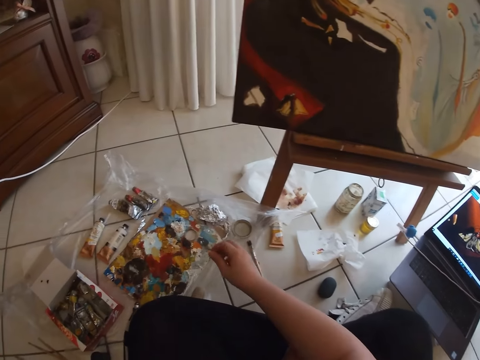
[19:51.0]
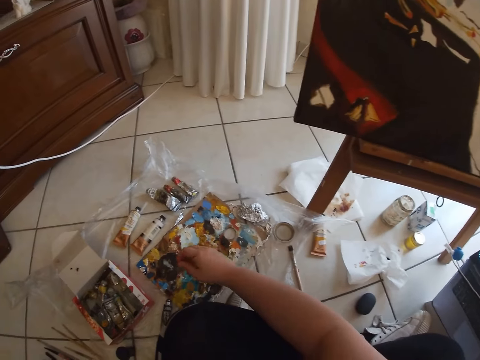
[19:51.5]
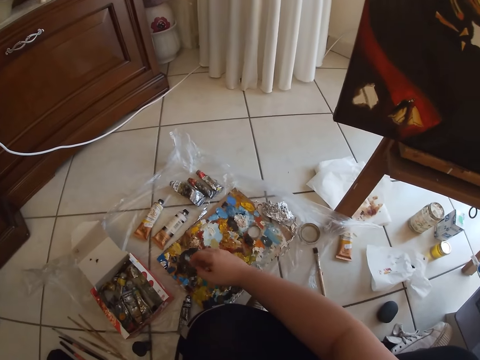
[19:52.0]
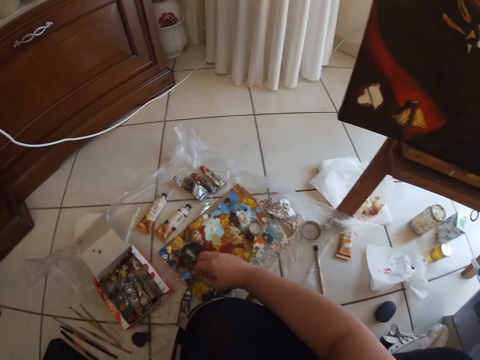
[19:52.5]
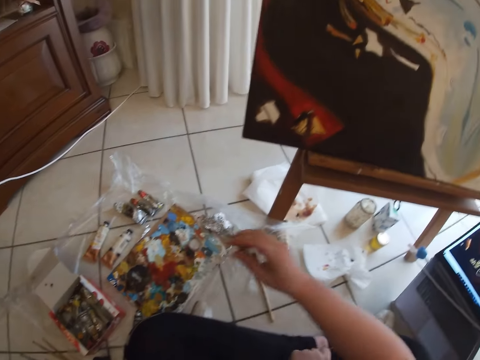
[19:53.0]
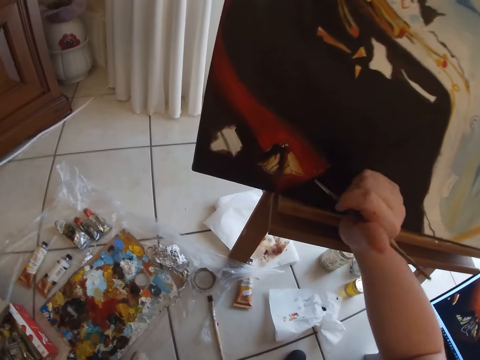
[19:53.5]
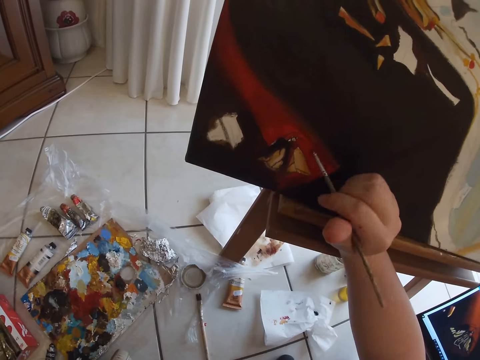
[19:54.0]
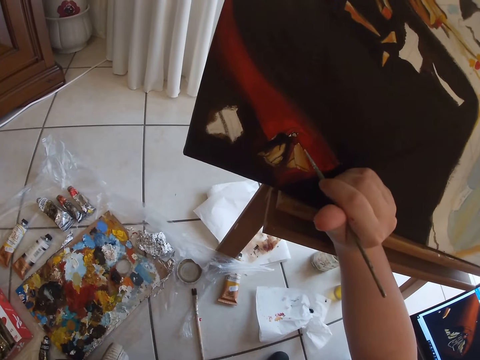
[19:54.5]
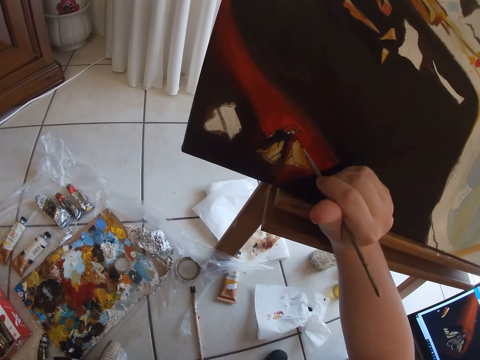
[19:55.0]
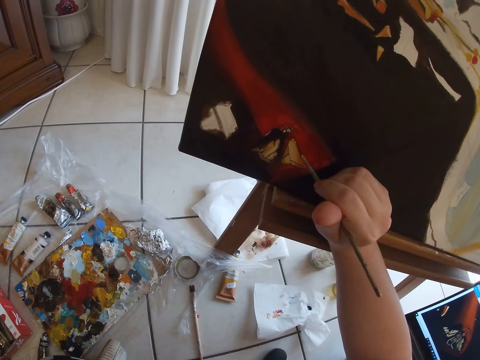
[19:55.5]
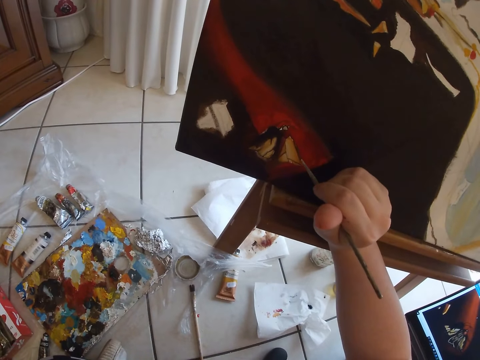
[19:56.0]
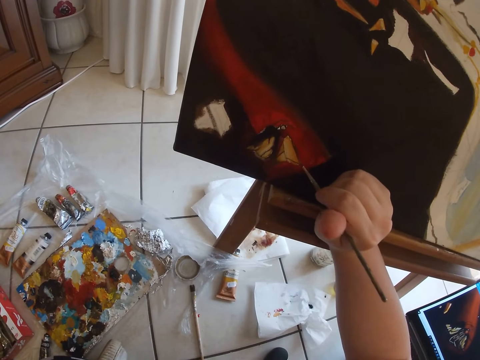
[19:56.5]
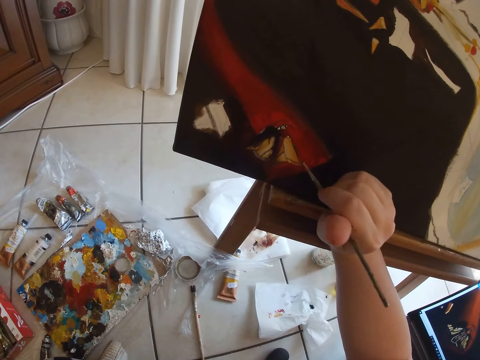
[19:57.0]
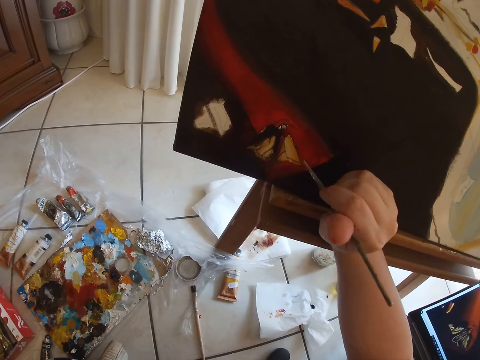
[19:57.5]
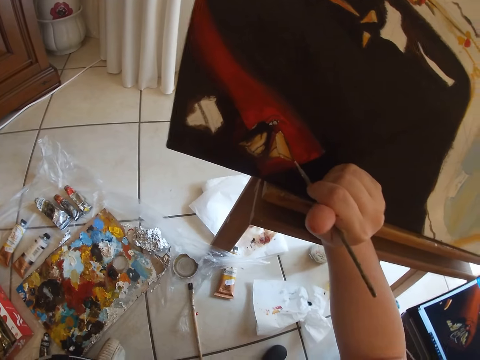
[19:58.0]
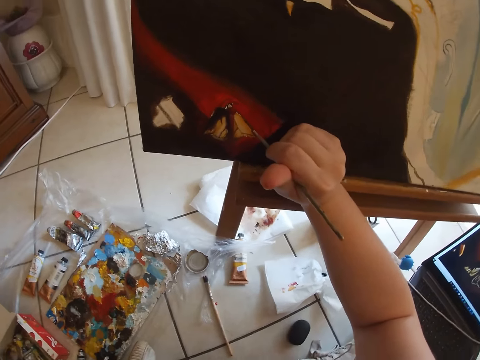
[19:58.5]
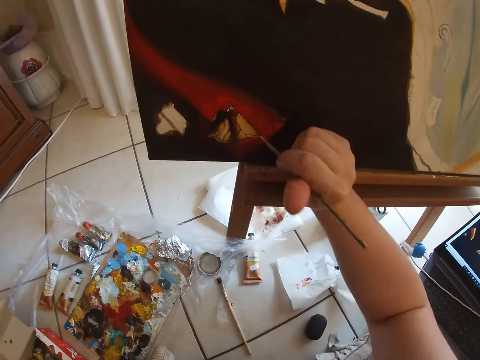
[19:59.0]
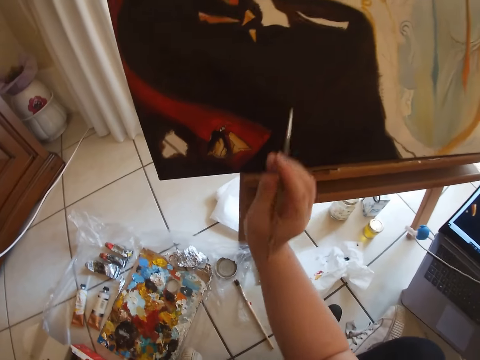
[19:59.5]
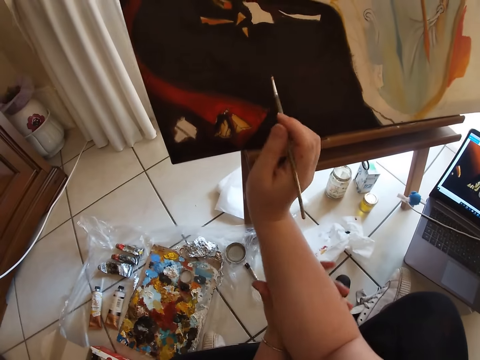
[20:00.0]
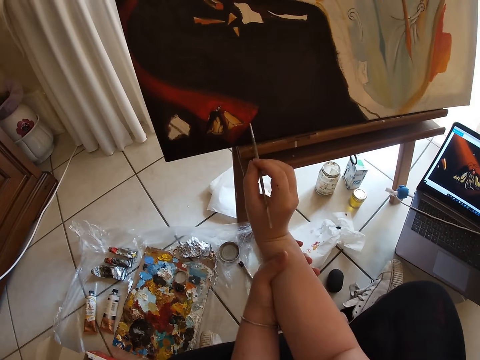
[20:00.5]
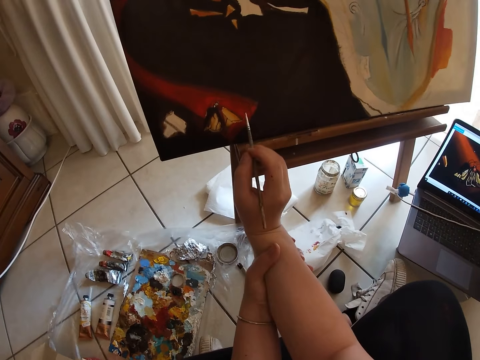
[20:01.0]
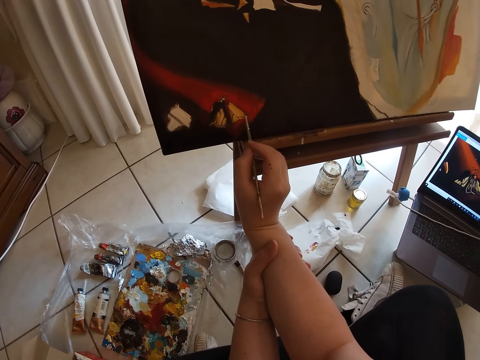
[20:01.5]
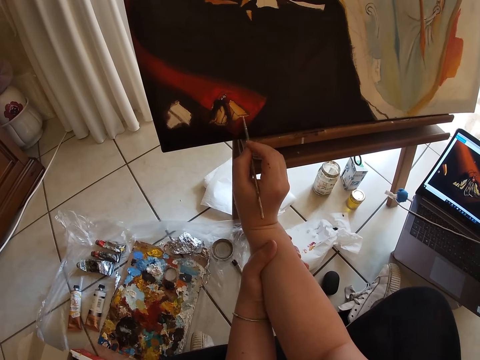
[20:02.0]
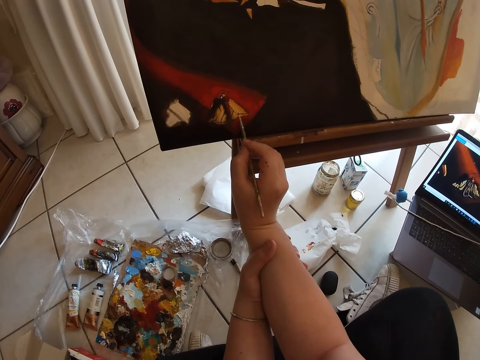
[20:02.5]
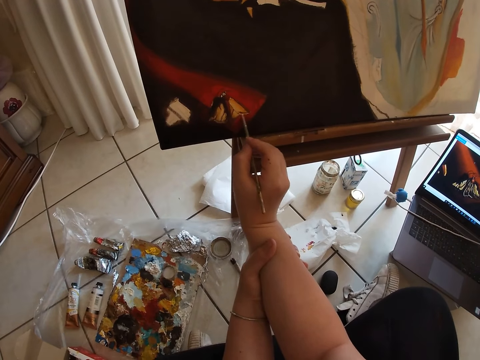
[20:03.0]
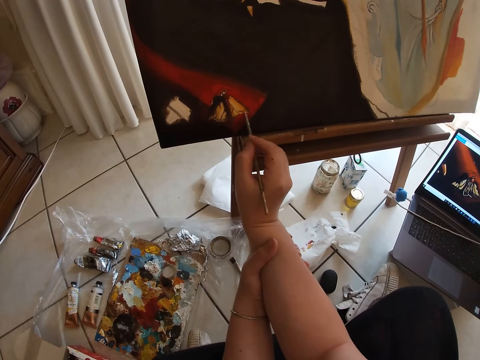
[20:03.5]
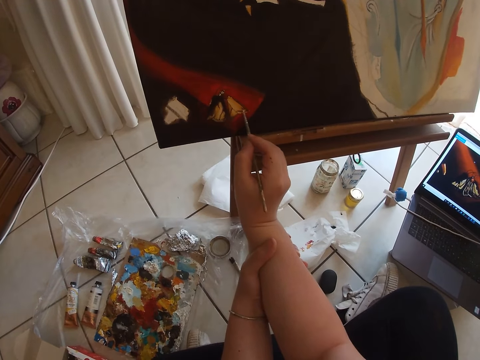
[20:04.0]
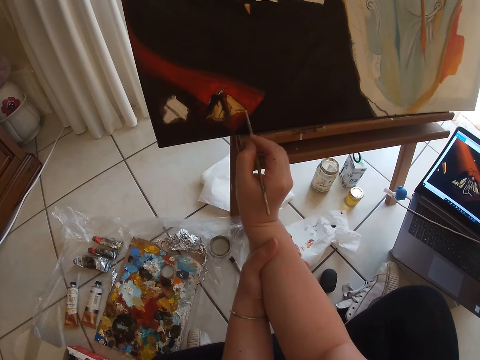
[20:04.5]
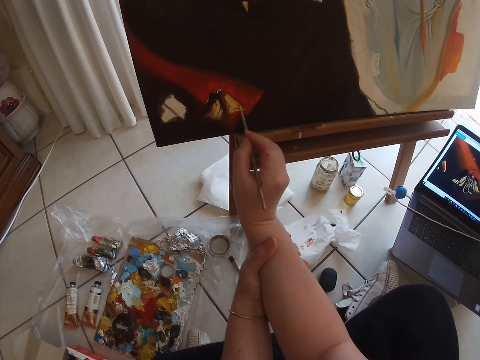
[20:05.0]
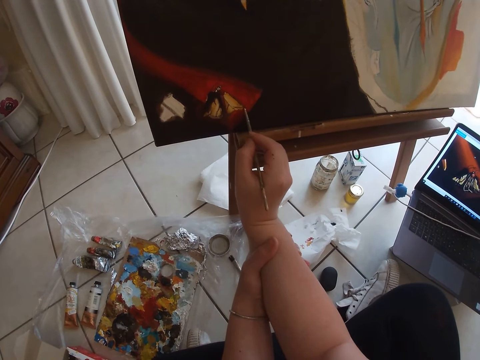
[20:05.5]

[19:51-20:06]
The camera wearer dips the painting brush in his right hand on the paint on the floor. He strokes the canvas. He paints on the table with the painting brush in his right hand. He holds hands with the other hand. He strokes the canvas.

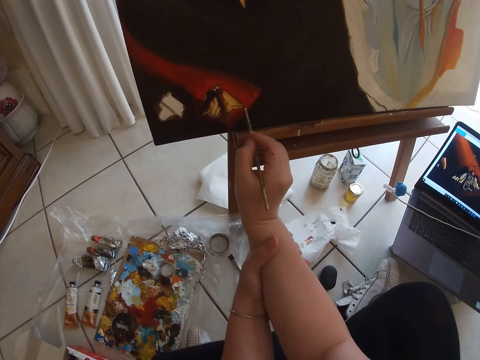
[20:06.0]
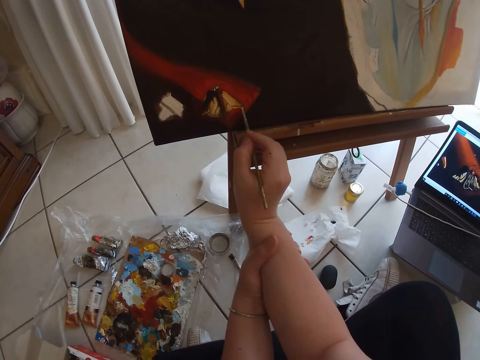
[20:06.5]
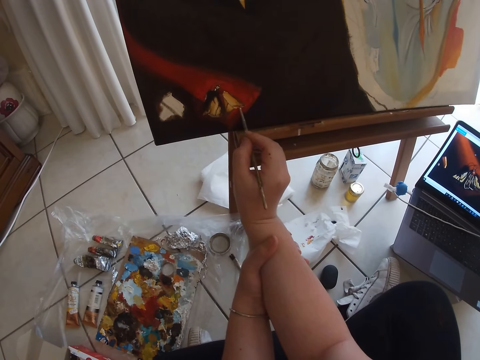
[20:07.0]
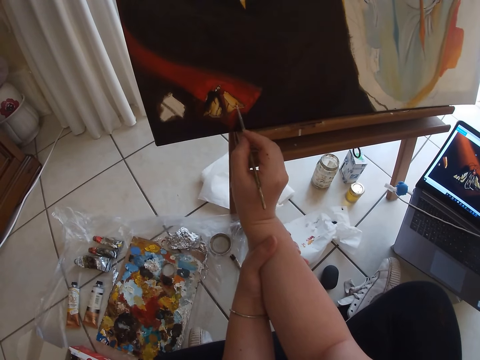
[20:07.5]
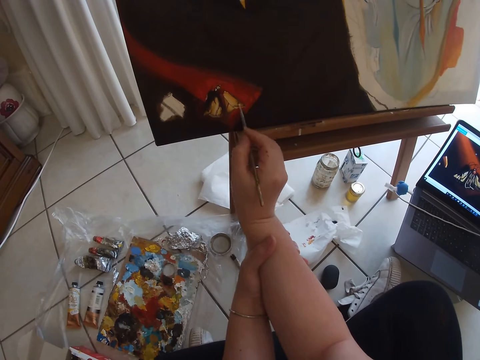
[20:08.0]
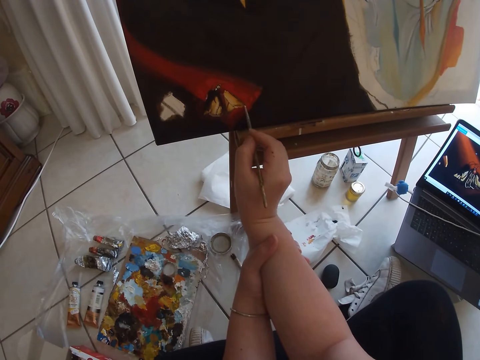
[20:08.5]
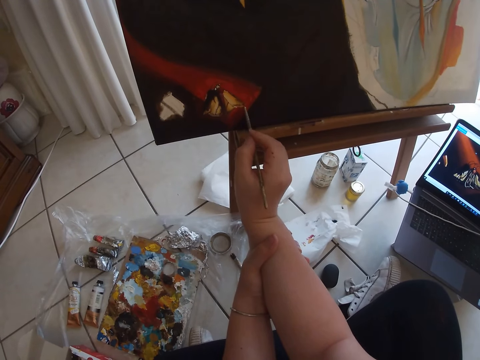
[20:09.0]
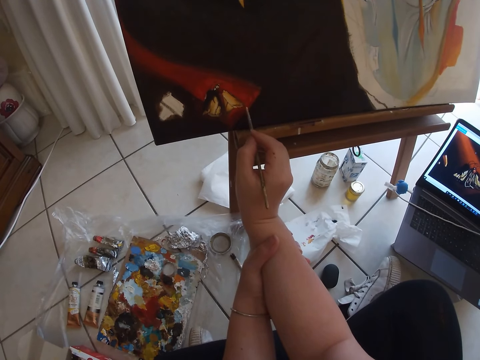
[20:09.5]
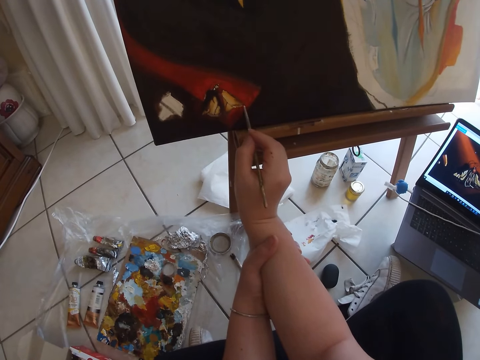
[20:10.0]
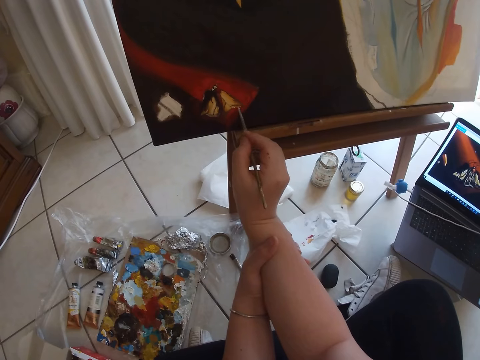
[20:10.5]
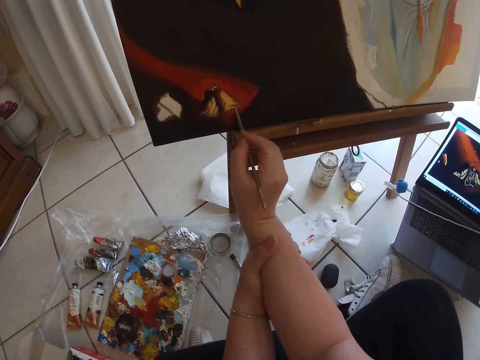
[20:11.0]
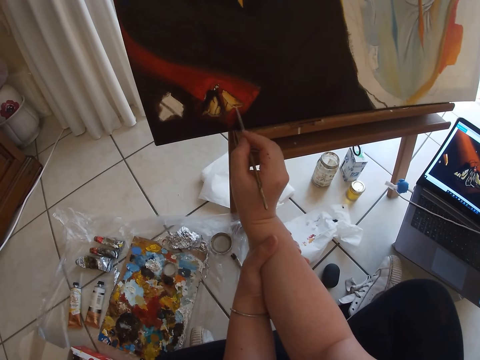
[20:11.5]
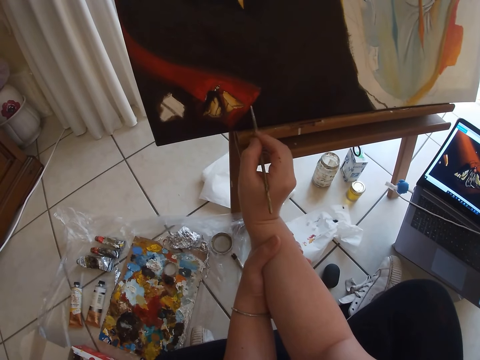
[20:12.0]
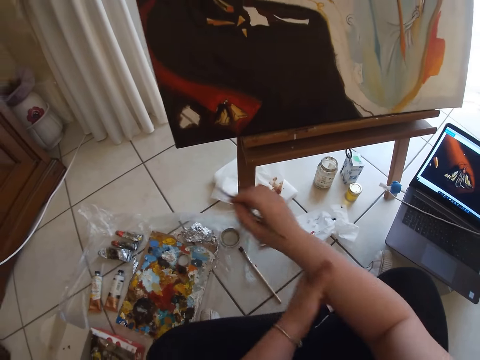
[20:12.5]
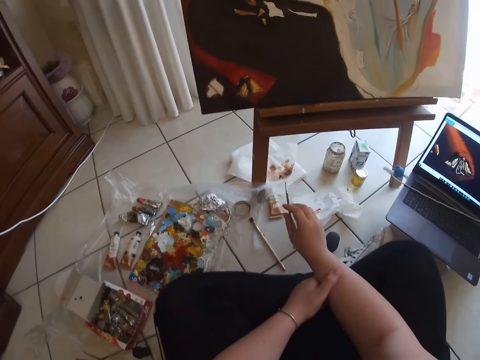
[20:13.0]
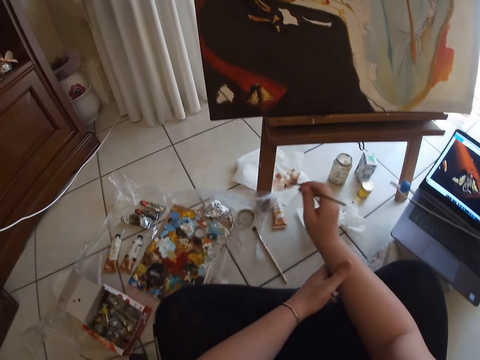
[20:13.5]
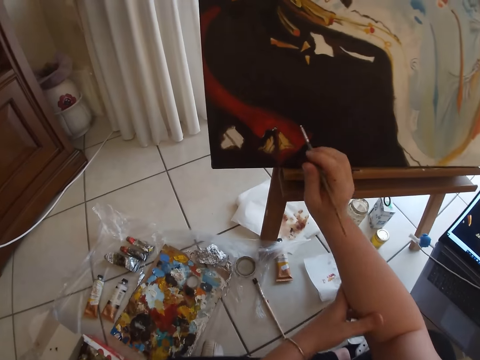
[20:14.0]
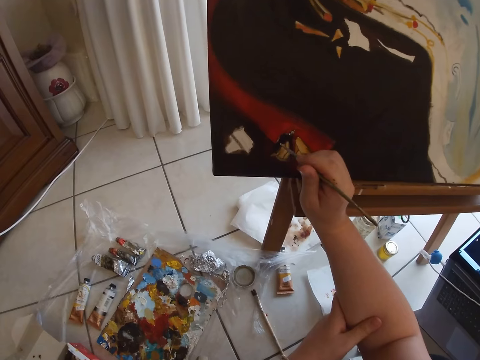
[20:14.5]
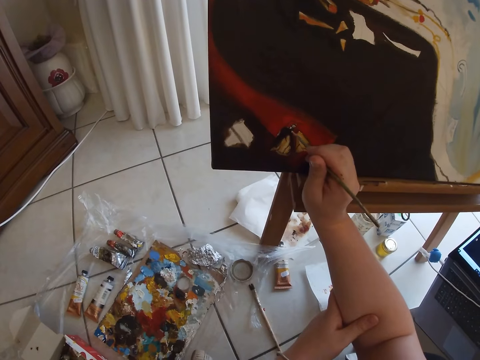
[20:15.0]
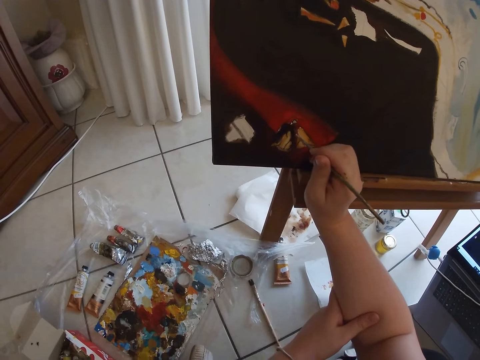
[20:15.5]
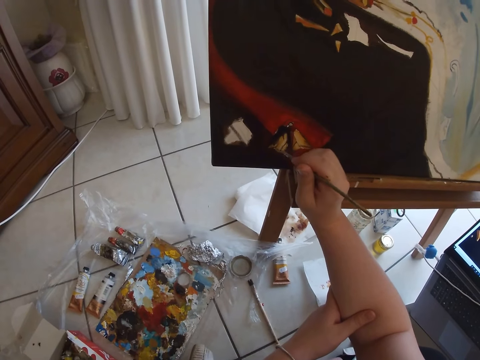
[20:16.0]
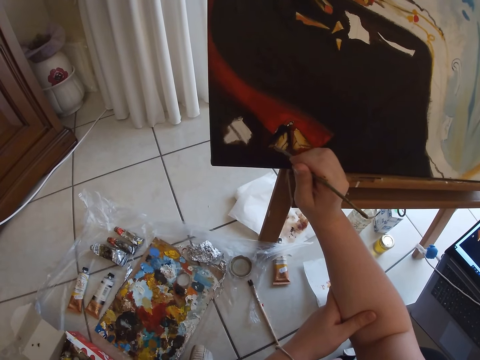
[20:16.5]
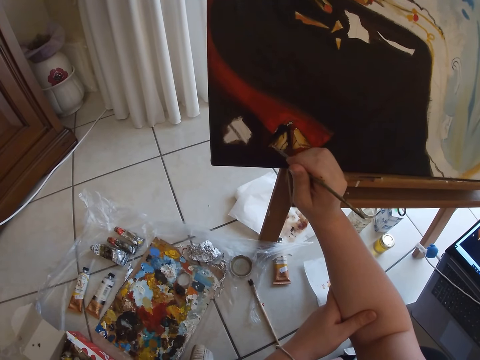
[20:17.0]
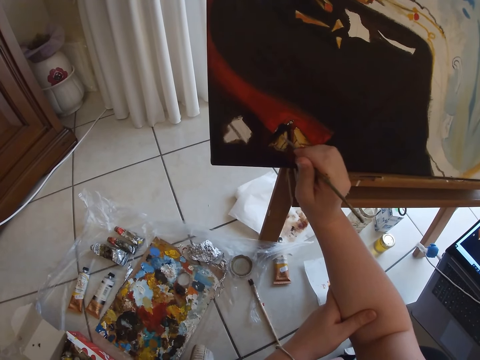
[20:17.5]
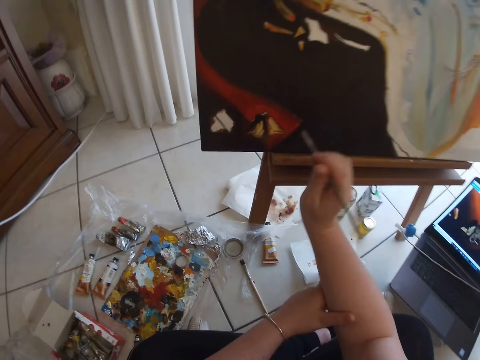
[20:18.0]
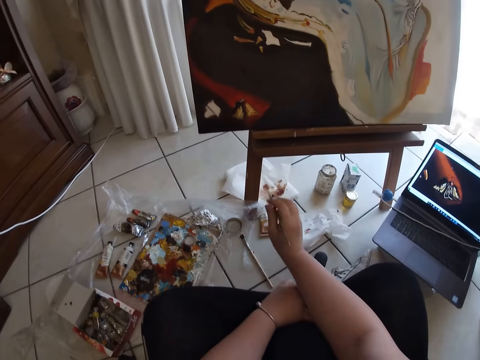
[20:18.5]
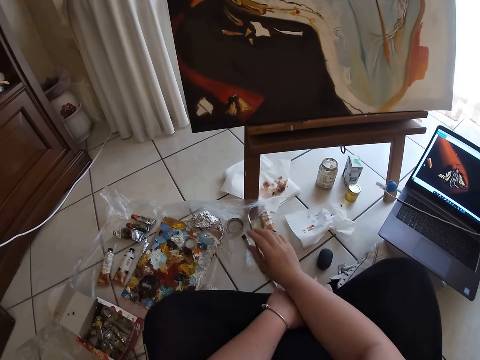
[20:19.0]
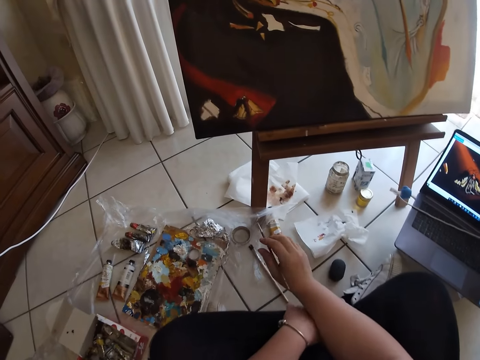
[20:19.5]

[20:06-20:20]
The camera wearer removes the hand from the canvas. They stroke the canvas. They remove the hand from the canvas.
